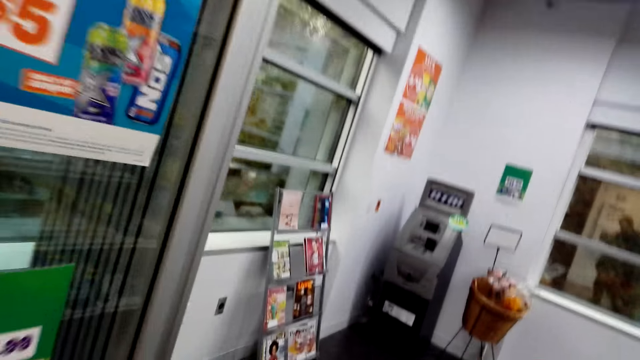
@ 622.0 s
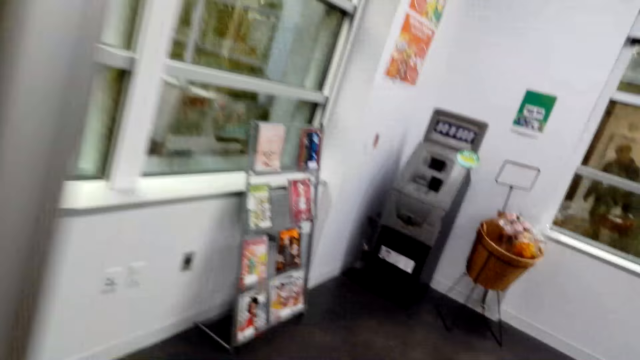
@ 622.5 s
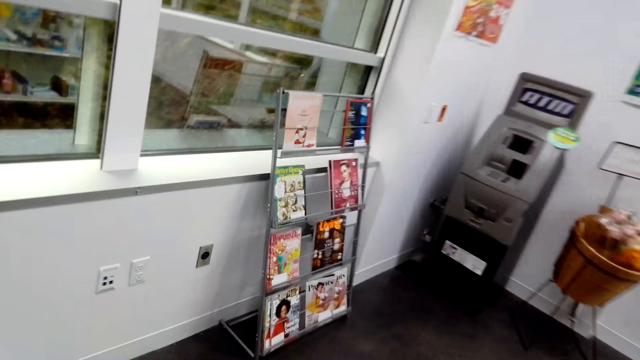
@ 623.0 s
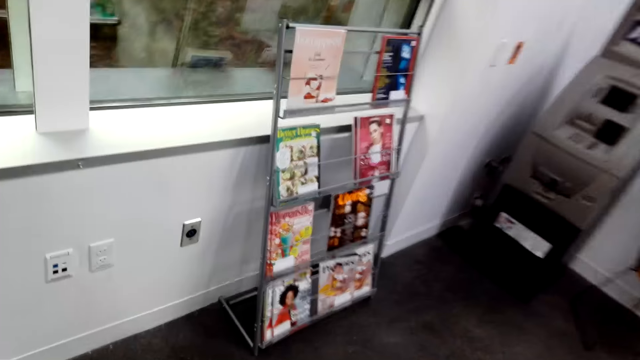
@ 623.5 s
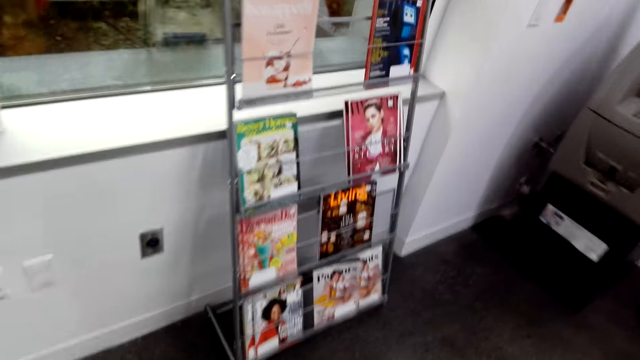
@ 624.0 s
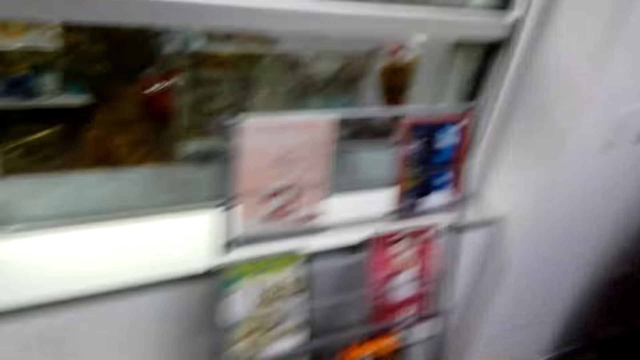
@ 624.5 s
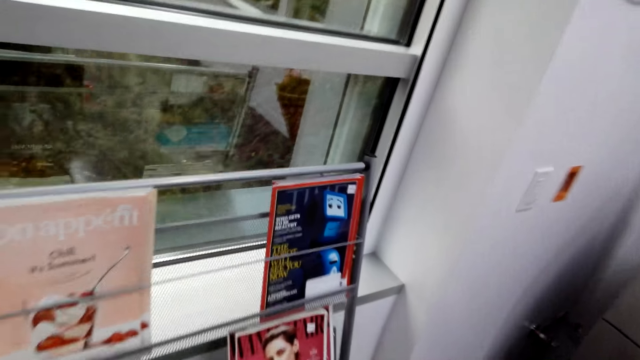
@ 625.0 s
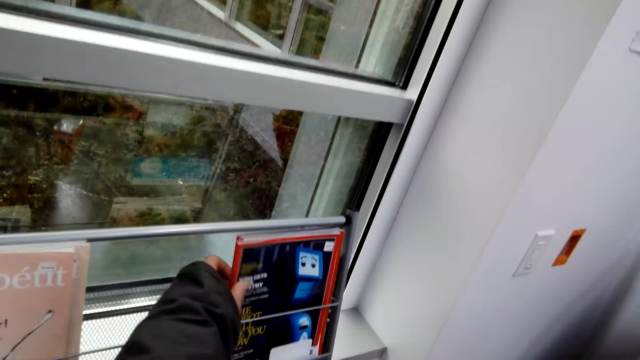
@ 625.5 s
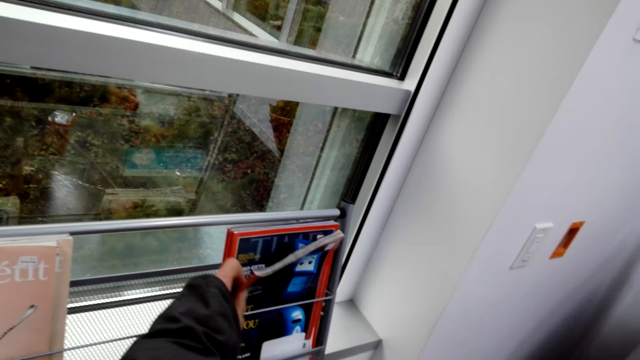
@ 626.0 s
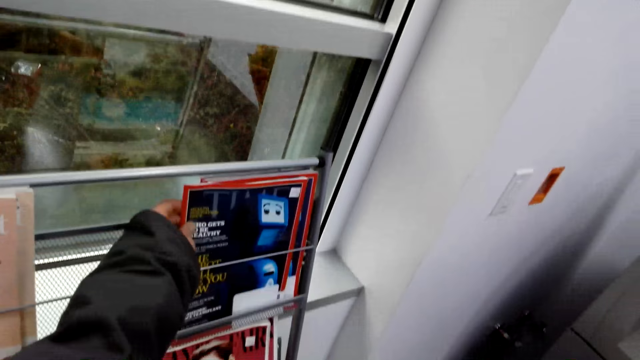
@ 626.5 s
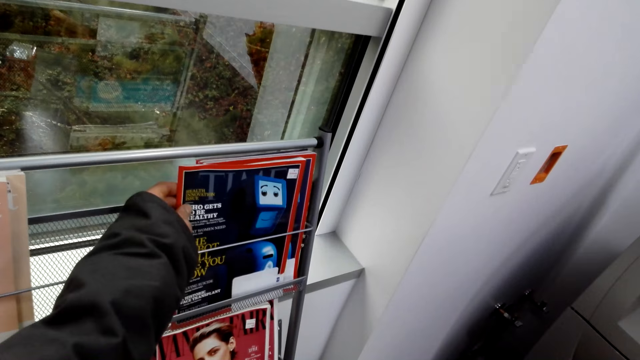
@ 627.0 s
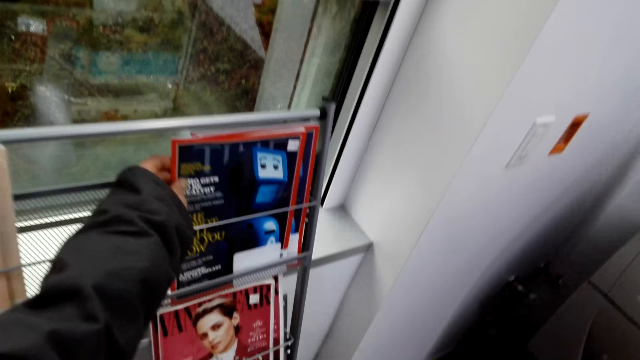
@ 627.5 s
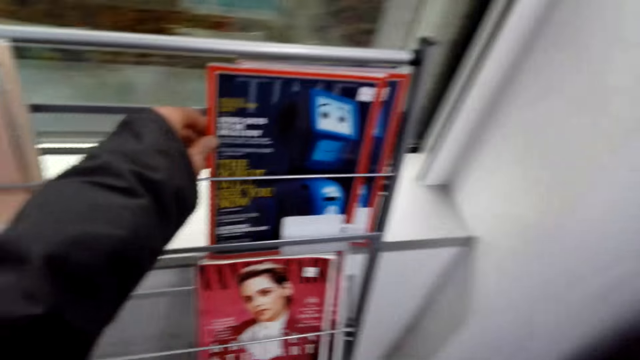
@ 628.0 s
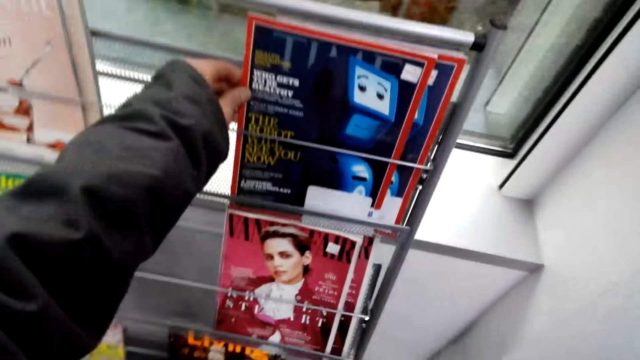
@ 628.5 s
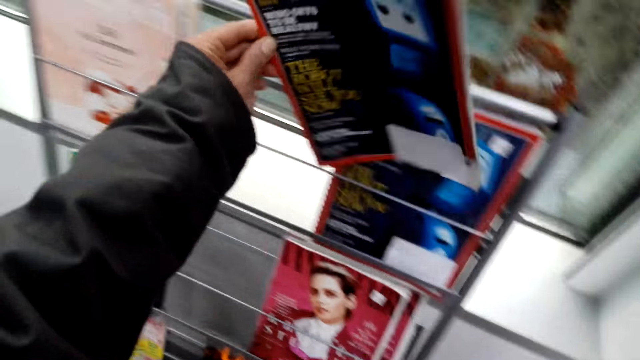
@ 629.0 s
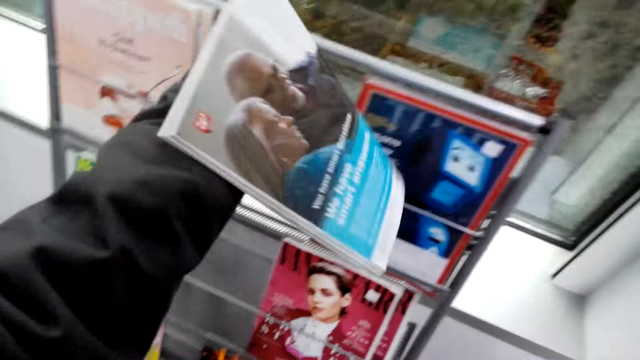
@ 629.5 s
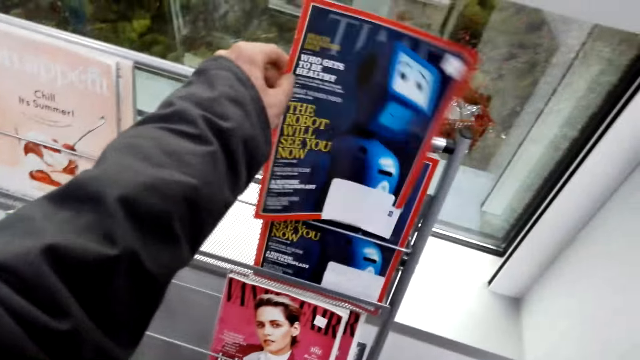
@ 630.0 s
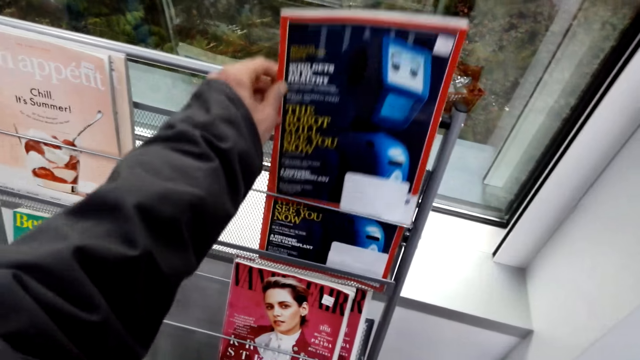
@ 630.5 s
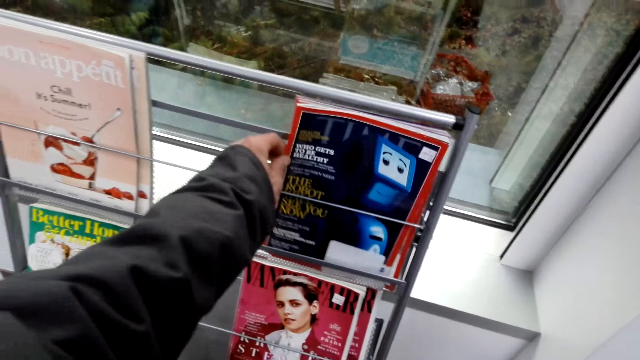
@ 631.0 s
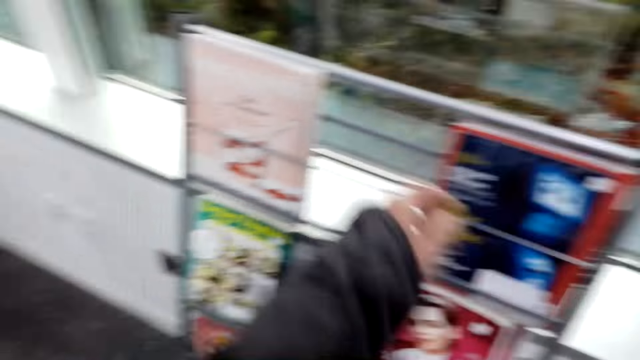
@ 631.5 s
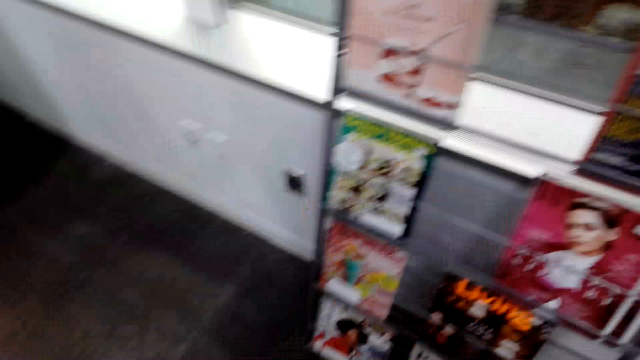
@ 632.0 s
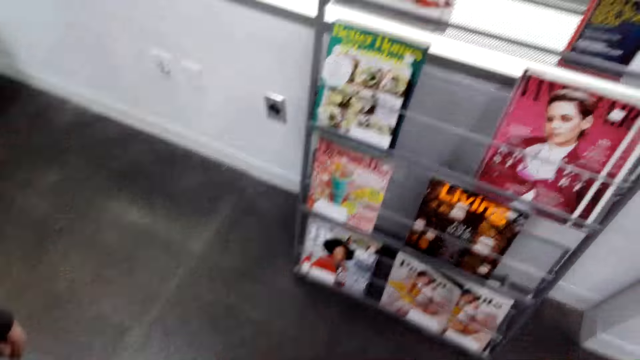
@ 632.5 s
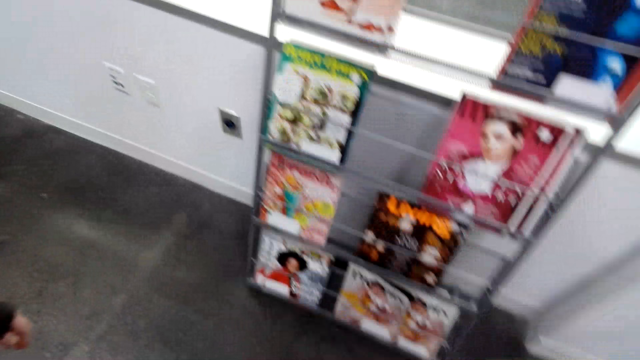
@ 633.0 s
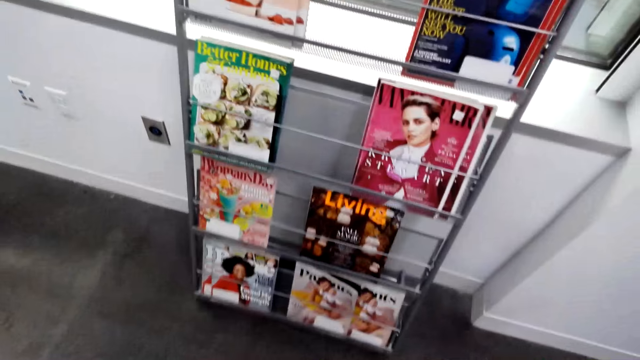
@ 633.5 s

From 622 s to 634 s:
The camera wearer walks towards a magazine stand in the store. They pick a magazine from the magazine stand. They place the magazine on the magazine stand.

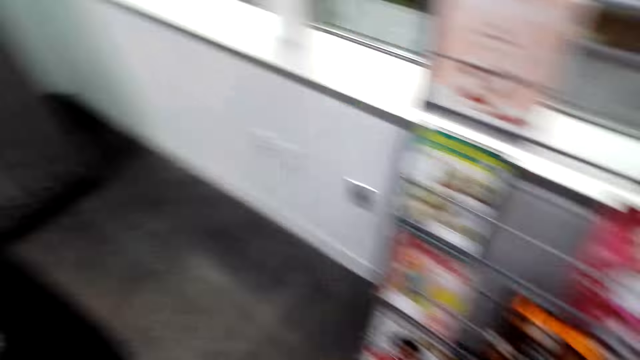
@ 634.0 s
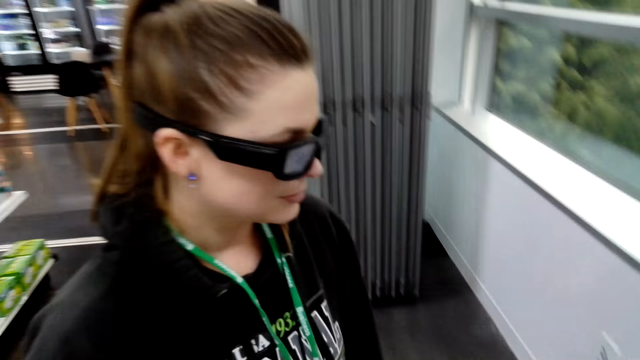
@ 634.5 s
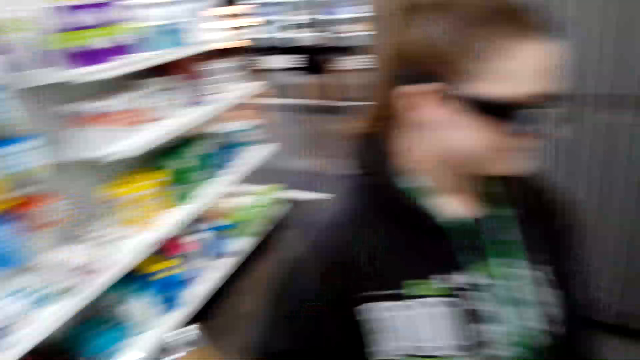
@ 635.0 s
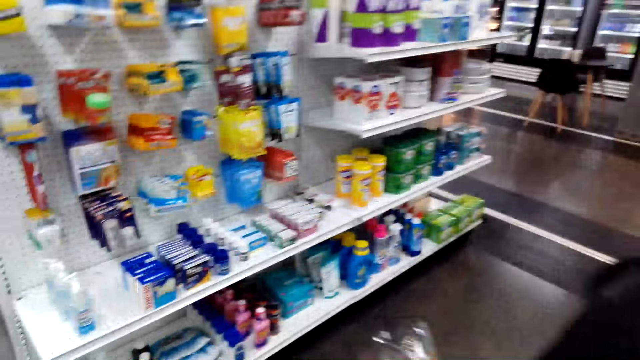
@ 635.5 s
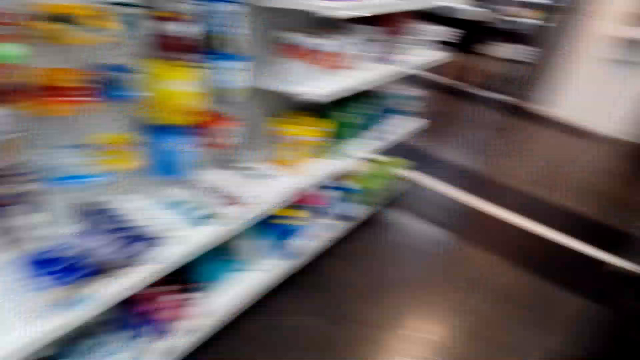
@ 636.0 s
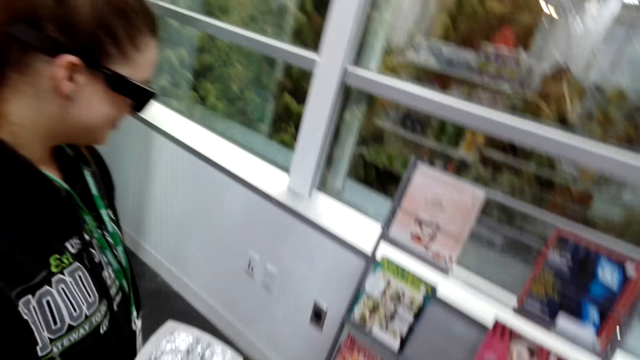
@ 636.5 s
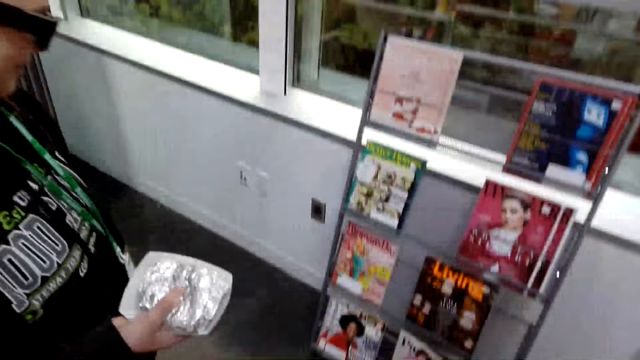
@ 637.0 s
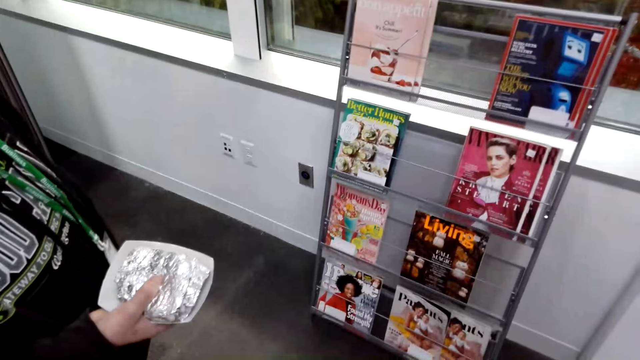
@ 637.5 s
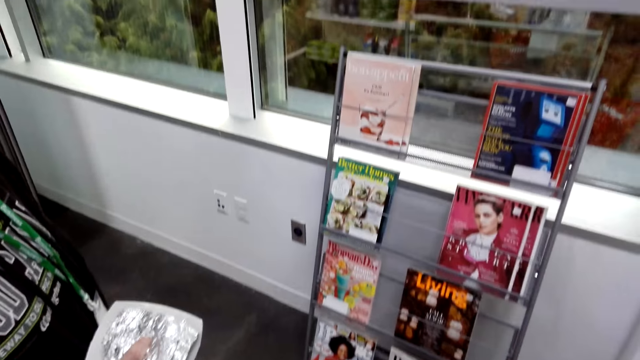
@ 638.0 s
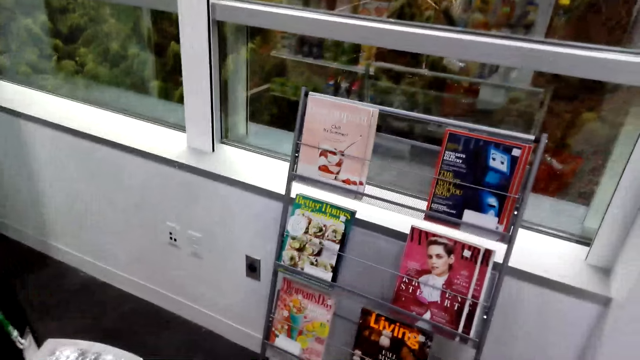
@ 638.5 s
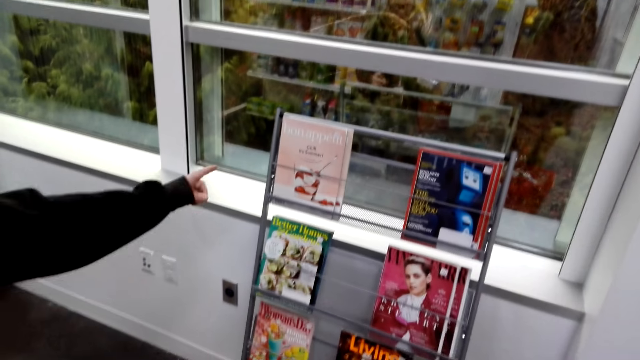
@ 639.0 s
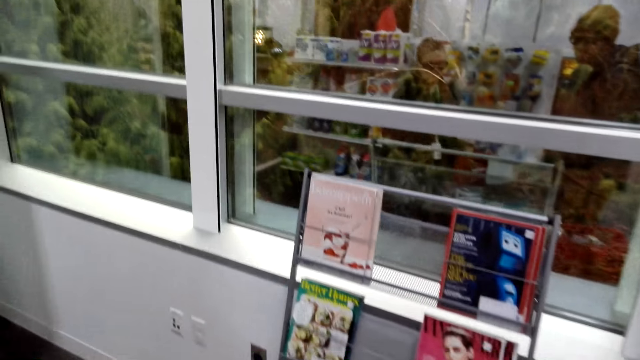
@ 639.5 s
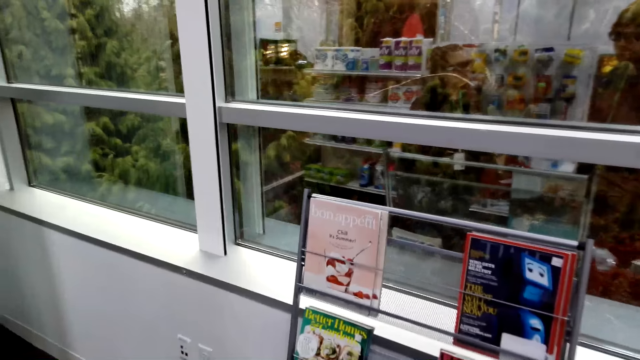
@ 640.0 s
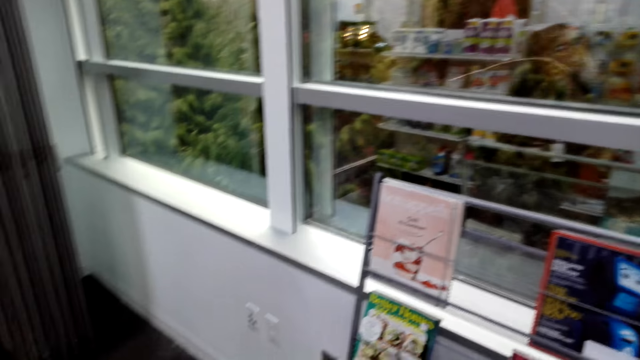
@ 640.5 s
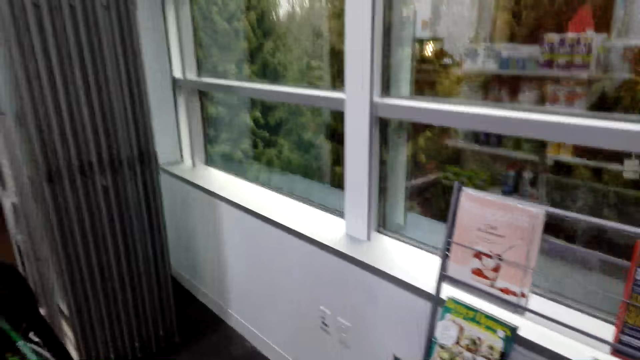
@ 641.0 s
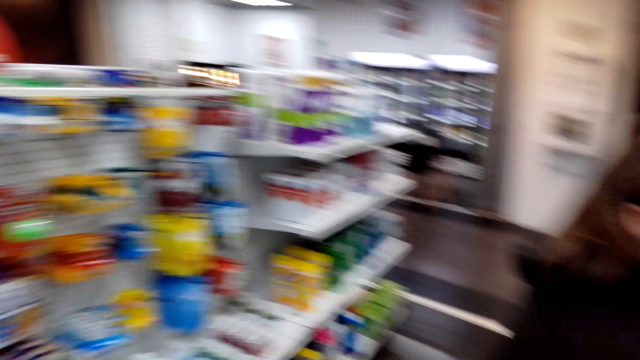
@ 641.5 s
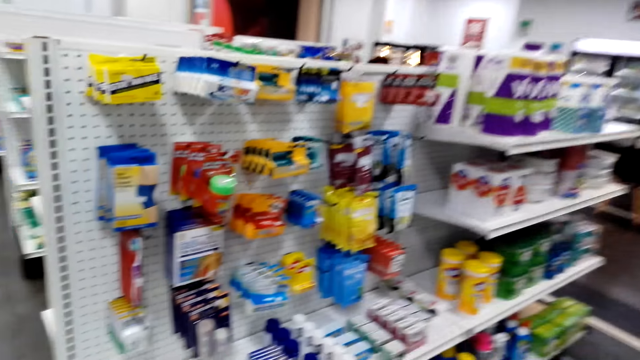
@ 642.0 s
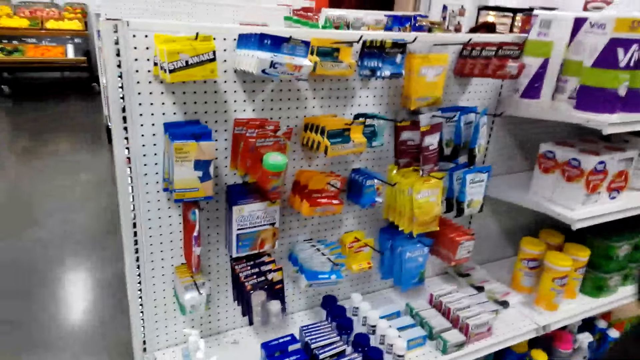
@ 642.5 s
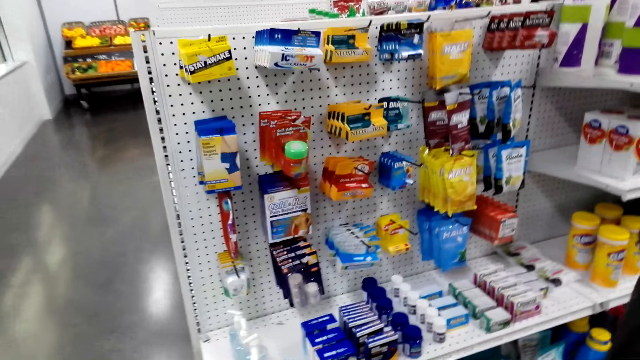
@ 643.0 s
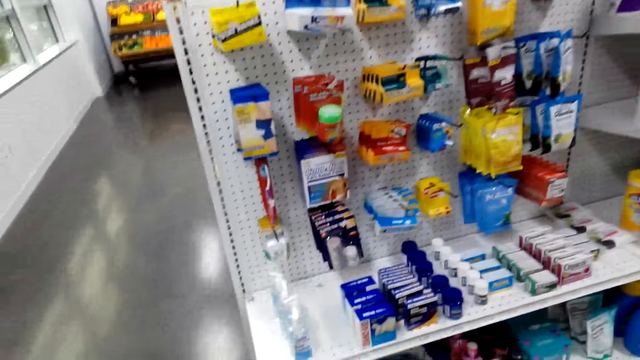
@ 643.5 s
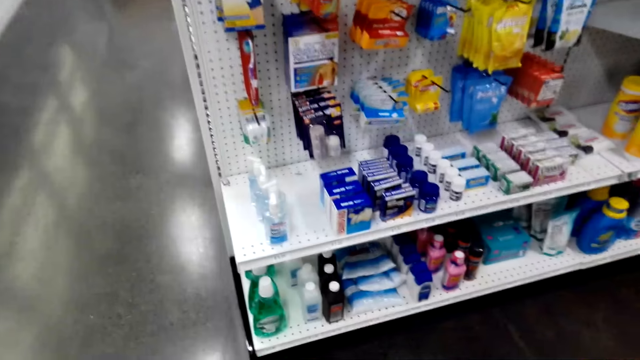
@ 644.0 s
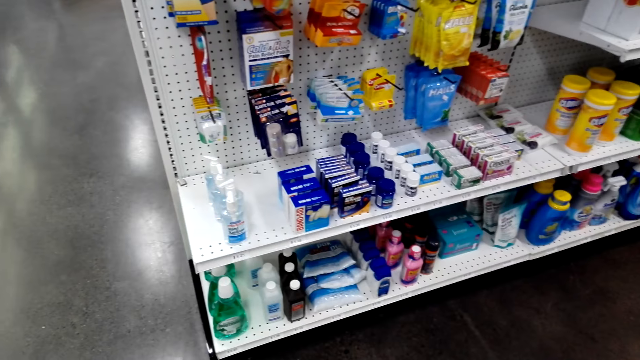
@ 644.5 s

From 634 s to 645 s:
A lady stands at the magazine stand. The camera wearer turns. The lady points at the magazine stand. The camera wearer converses with the lady. They turn around.
